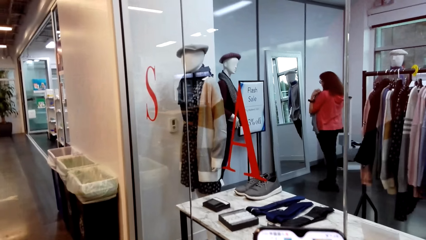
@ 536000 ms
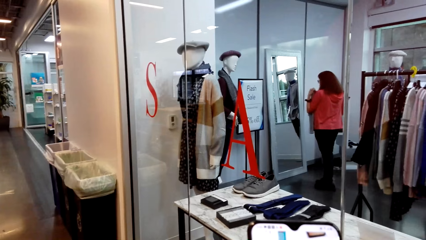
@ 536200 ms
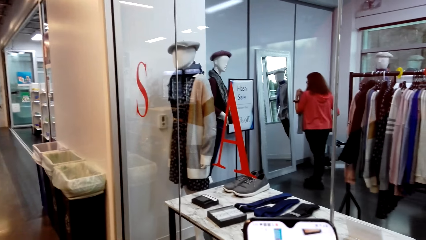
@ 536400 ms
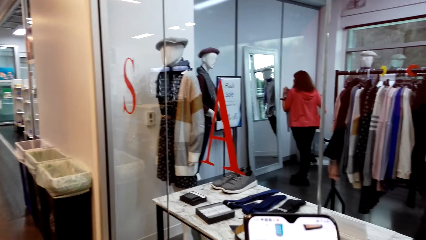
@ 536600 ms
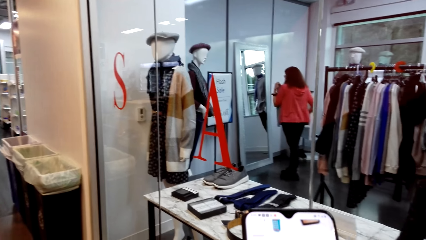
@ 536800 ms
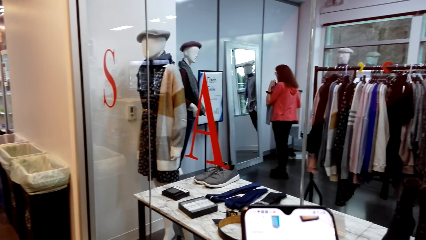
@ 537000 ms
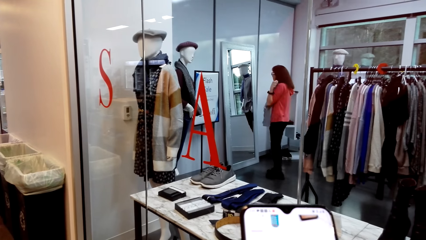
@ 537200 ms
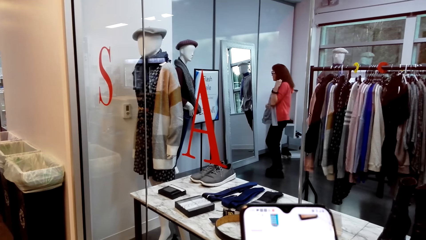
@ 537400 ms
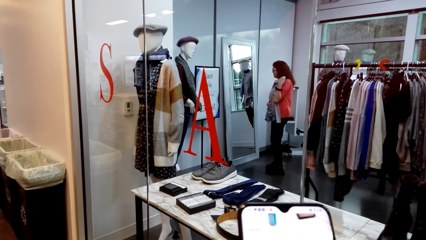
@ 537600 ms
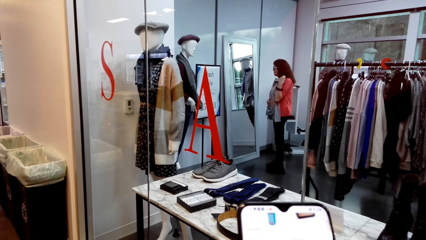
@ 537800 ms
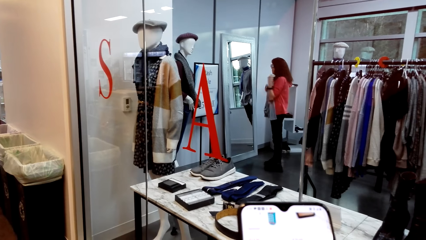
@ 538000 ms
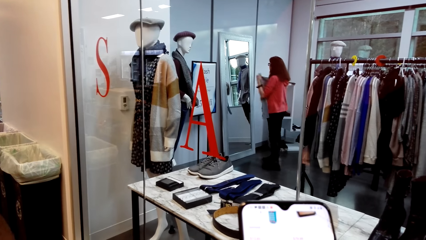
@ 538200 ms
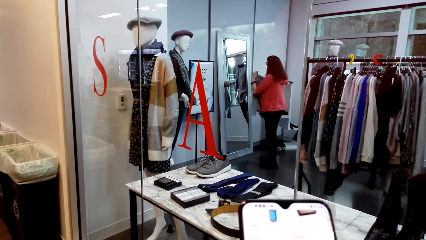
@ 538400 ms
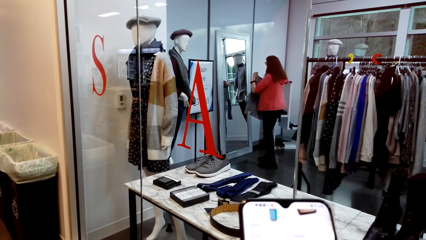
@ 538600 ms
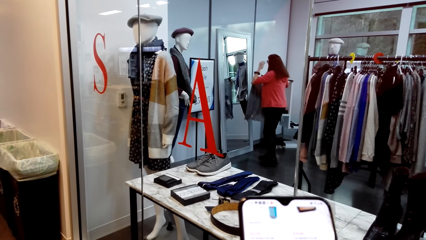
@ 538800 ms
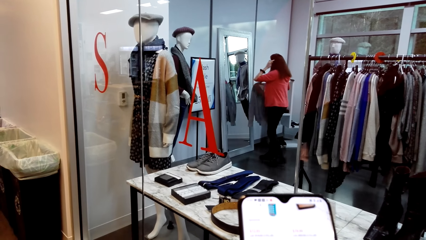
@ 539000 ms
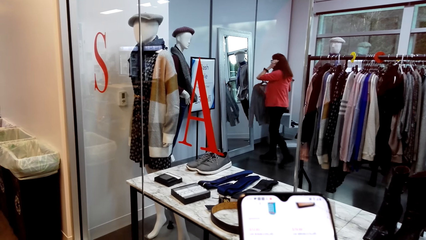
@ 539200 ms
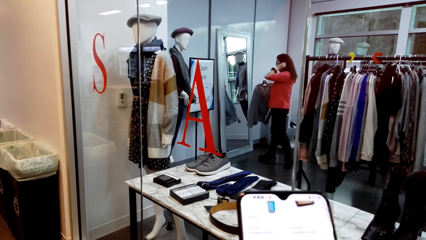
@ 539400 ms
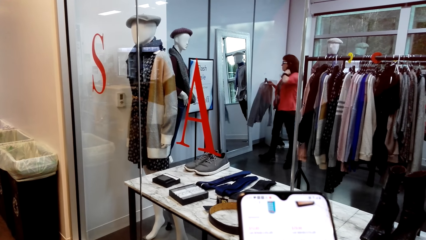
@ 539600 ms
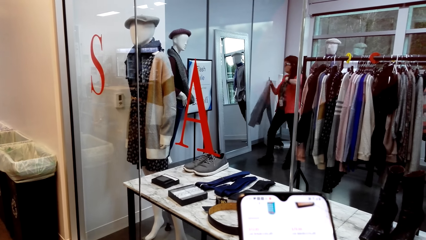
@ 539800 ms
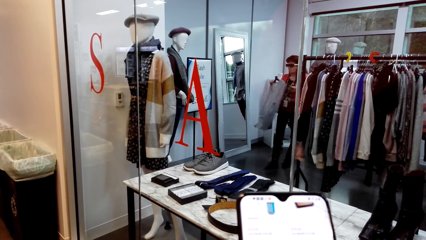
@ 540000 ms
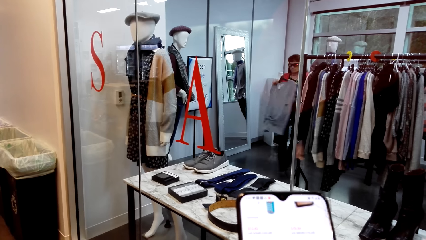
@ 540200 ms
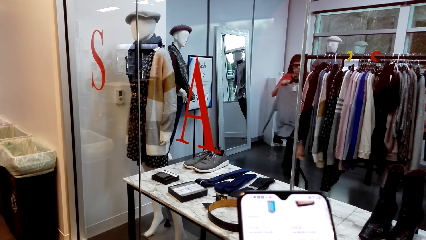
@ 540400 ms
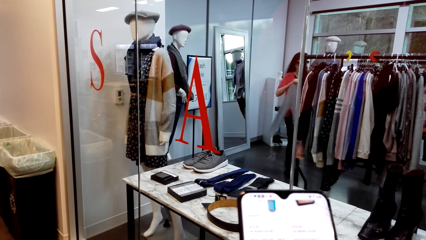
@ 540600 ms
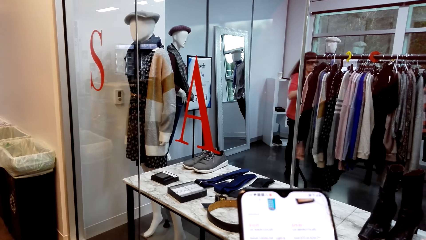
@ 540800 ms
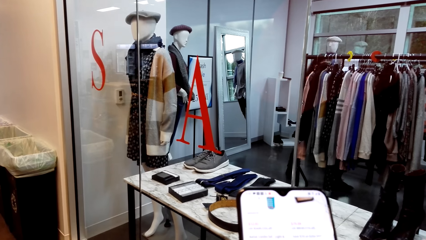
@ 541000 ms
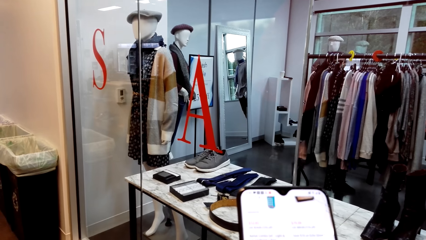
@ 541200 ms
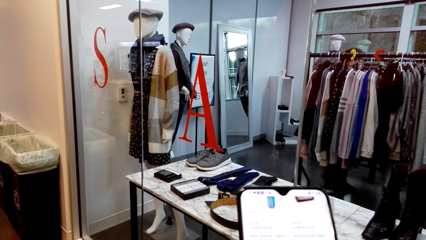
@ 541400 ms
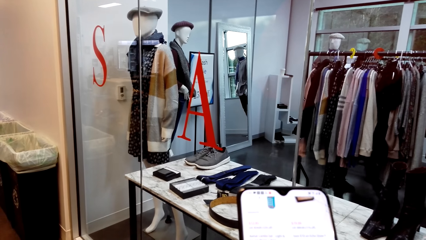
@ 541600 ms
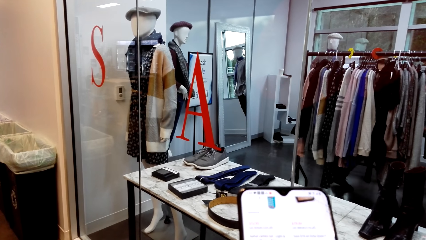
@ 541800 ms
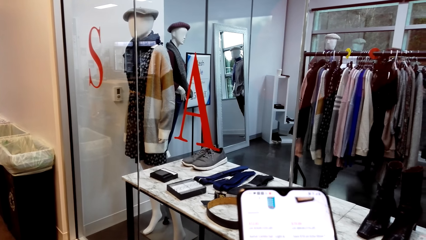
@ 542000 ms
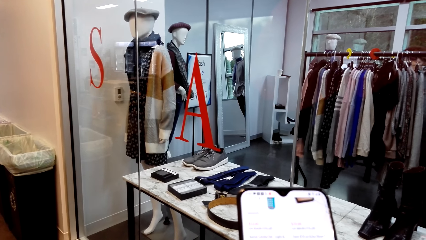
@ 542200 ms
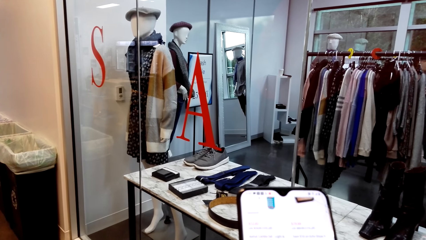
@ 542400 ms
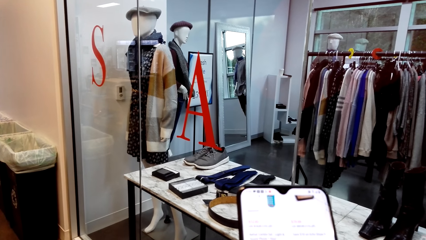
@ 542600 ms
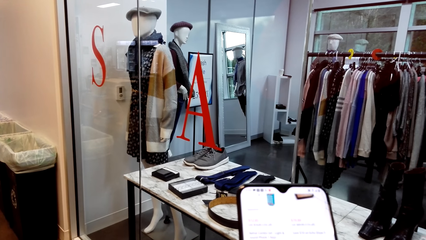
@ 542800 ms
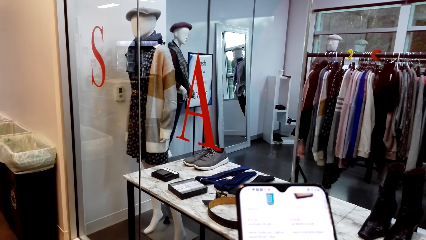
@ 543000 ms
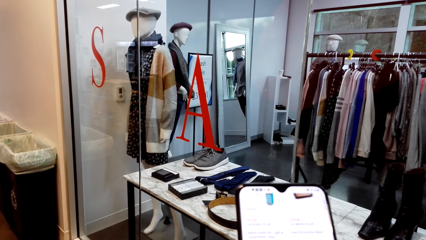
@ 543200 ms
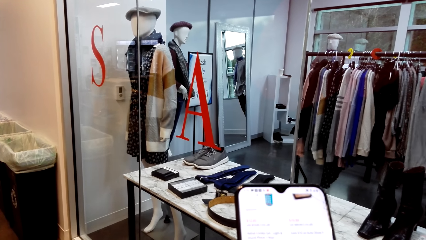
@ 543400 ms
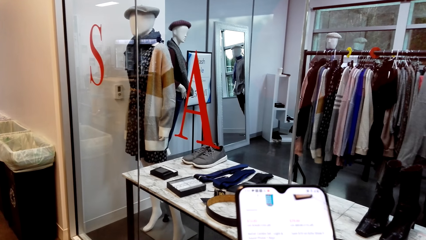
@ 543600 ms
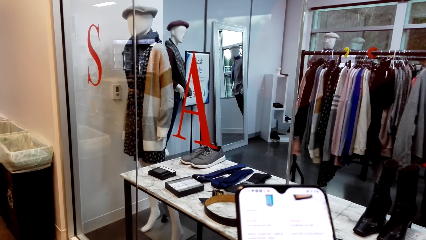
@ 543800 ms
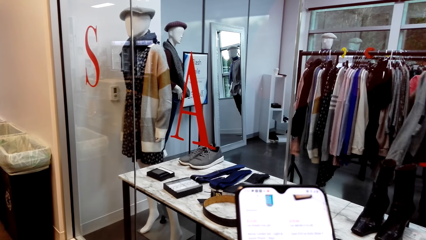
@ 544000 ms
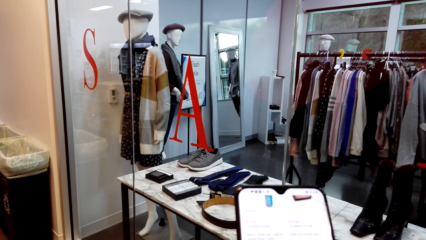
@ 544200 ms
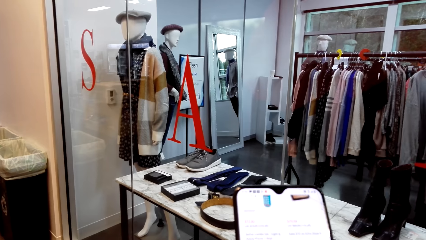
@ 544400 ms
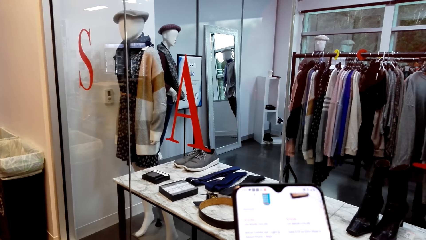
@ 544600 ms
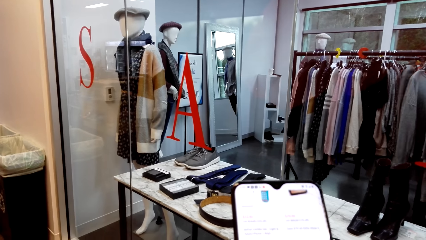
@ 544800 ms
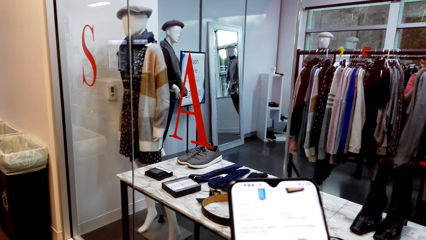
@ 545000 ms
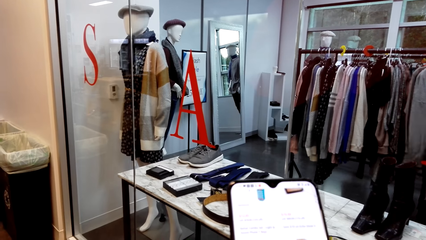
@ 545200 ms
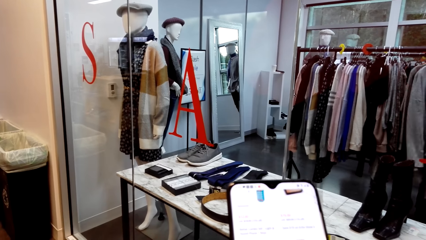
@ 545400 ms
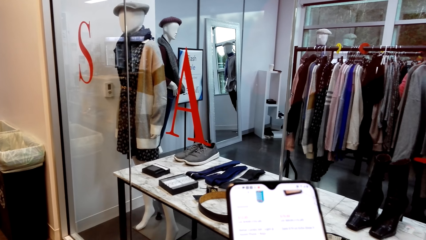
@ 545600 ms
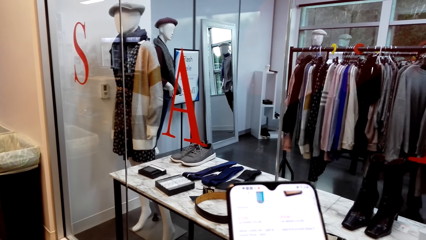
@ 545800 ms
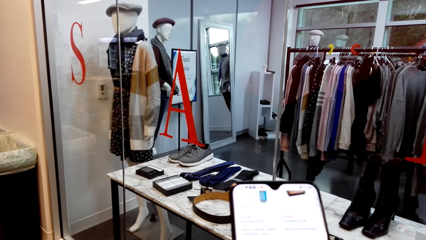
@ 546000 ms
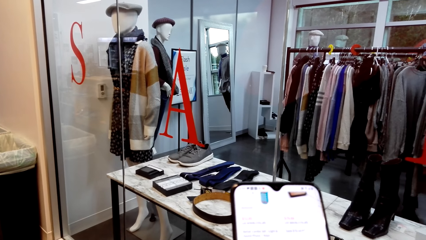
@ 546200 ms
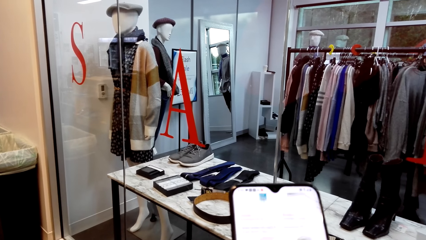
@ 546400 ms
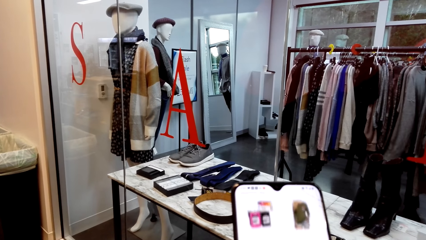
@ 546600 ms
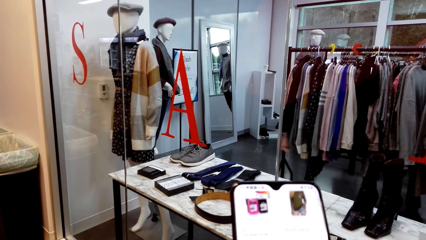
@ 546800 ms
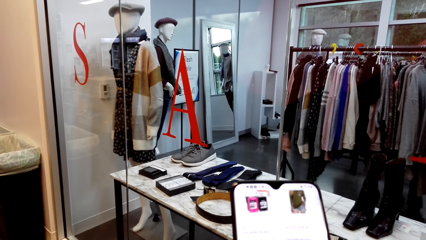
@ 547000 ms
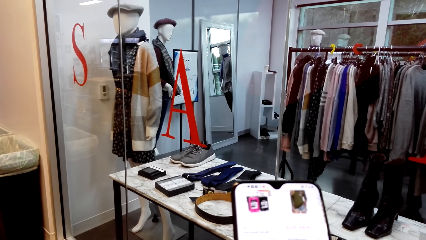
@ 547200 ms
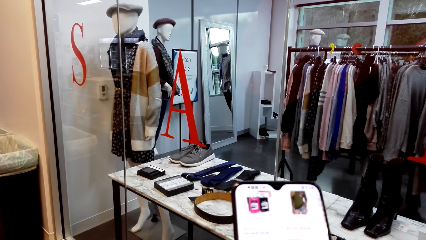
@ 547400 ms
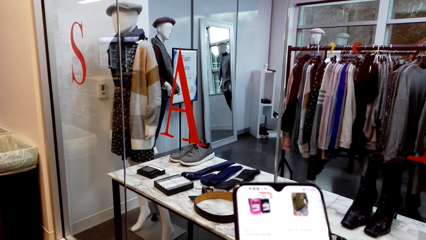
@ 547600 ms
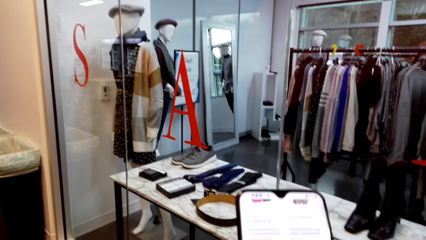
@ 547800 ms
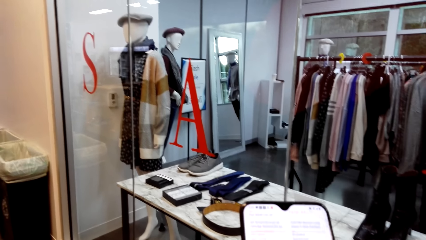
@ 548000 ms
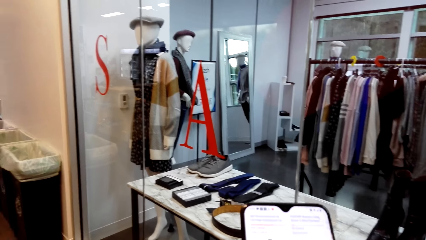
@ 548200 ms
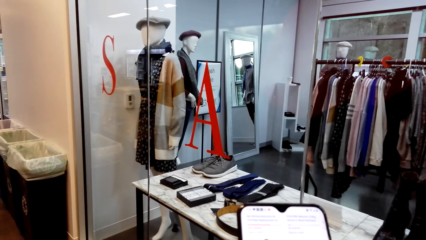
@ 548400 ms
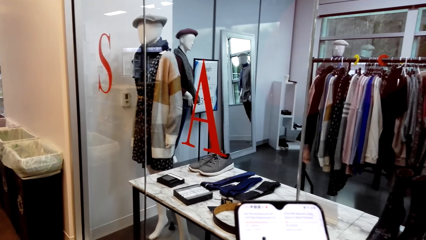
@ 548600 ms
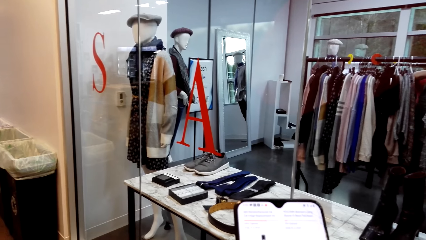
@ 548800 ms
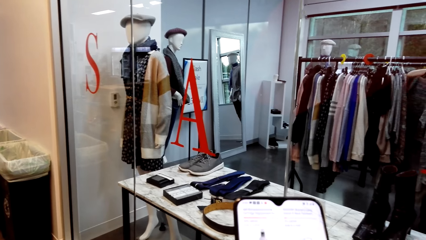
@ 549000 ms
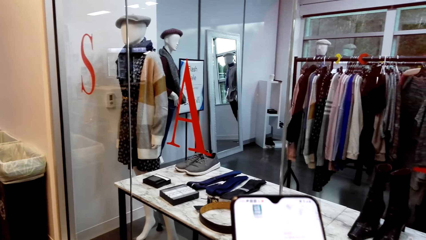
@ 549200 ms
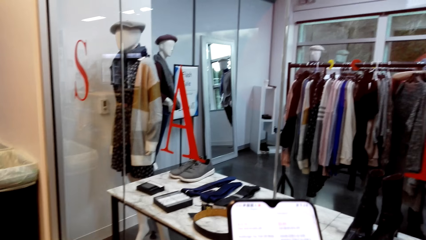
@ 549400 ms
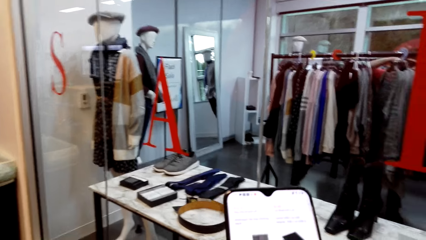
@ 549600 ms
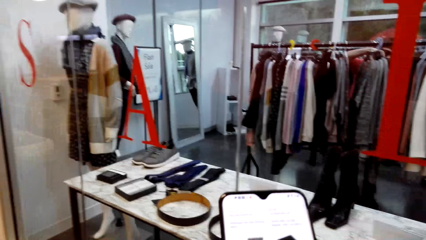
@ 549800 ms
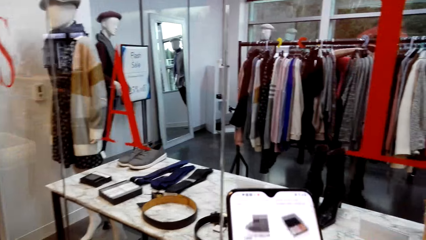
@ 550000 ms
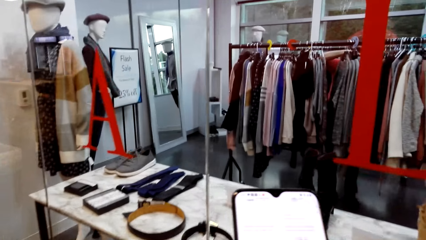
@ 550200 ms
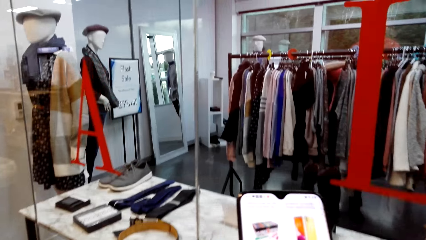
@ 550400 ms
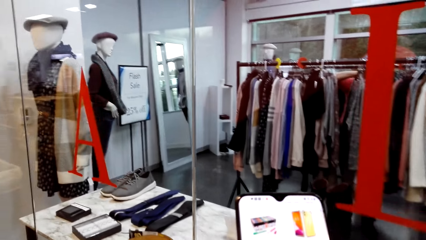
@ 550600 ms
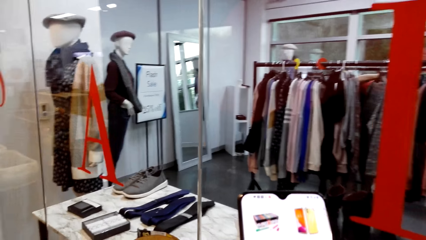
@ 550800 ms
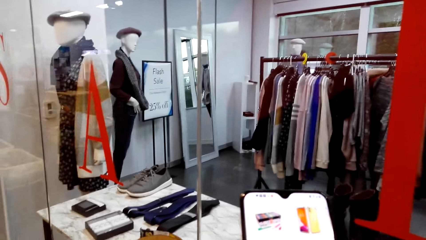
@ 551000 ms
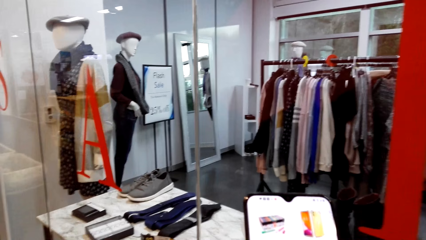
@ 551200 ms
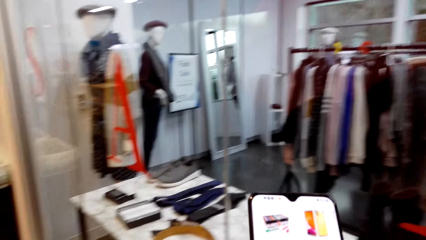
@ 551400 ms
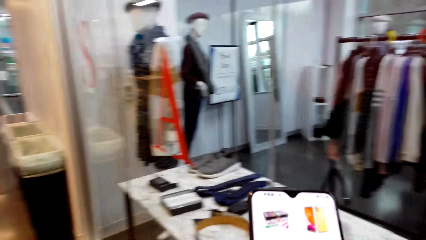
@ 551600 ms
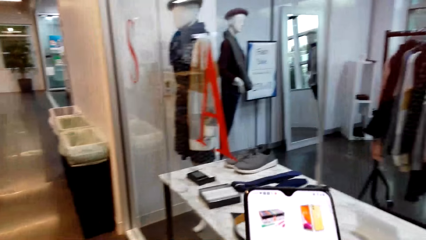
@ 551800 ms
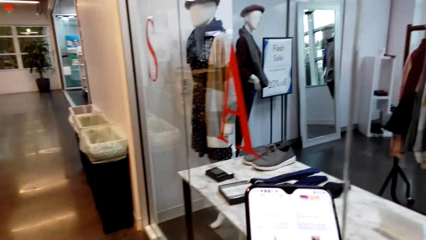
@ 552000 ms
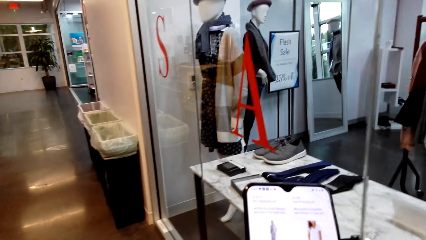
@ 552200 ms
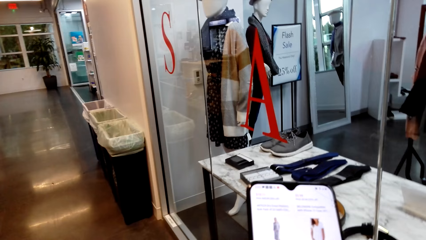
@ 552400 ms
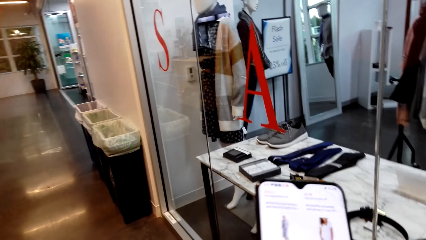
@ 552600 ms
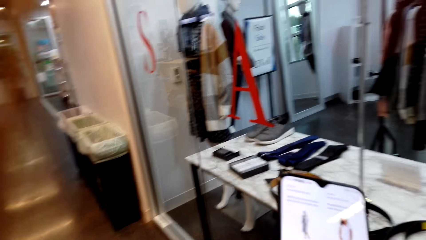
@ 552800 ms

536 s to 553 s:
A person sorts more cloths. The camera wearer dials the phone.
